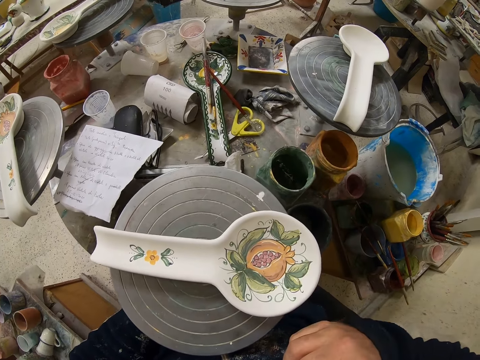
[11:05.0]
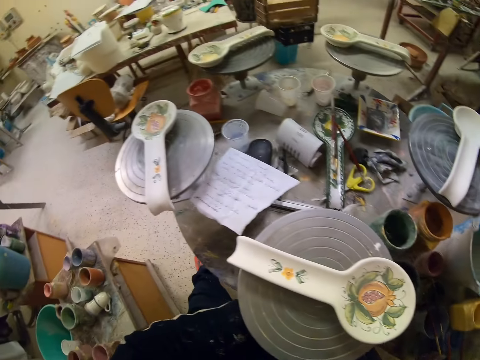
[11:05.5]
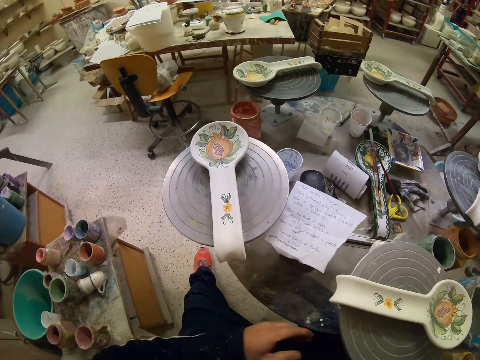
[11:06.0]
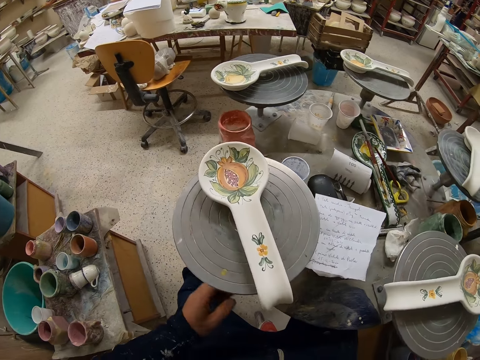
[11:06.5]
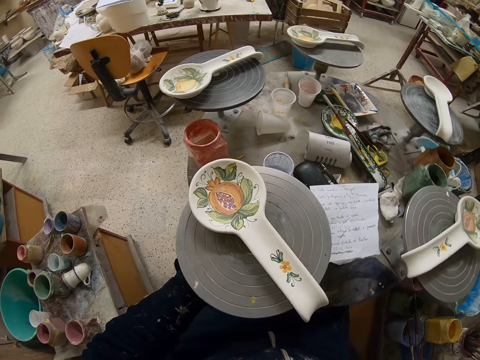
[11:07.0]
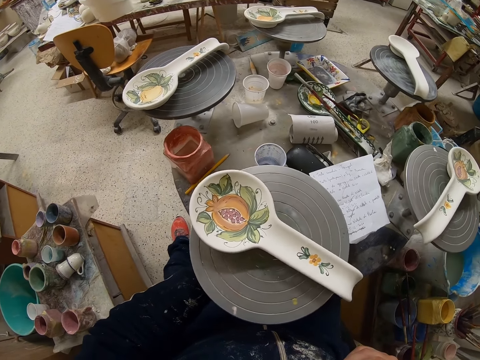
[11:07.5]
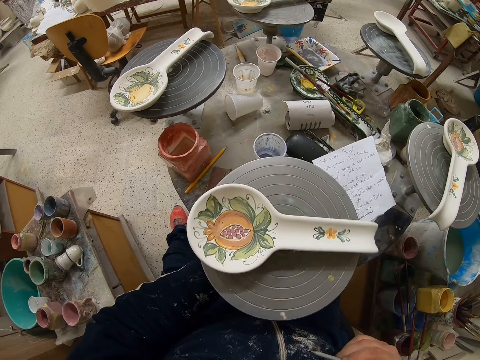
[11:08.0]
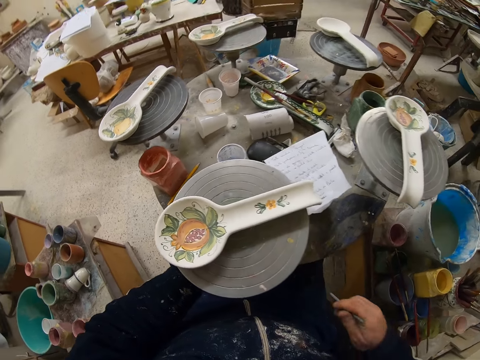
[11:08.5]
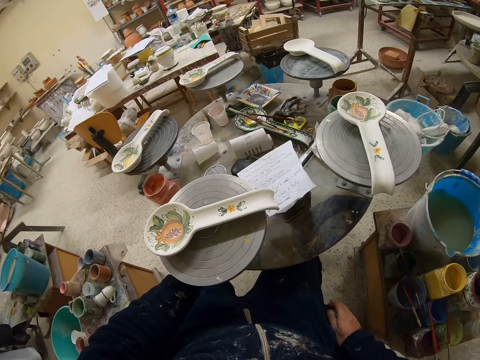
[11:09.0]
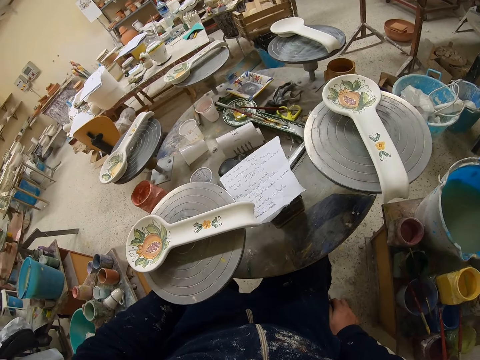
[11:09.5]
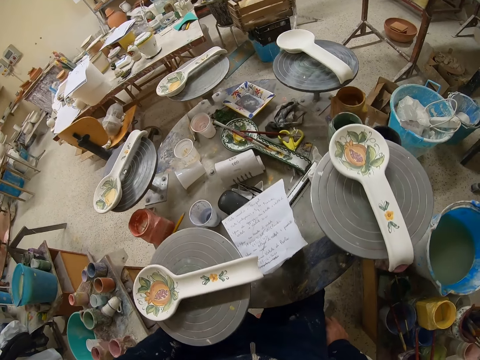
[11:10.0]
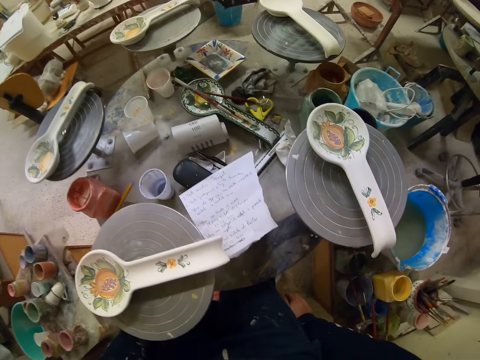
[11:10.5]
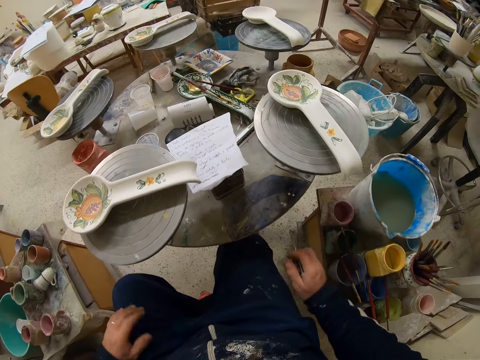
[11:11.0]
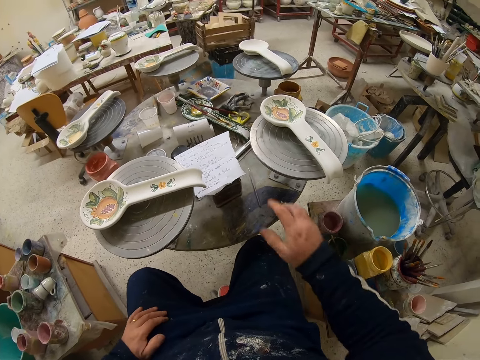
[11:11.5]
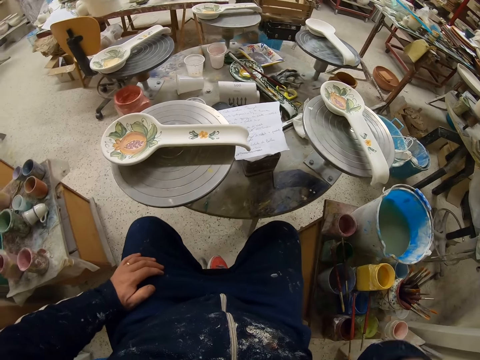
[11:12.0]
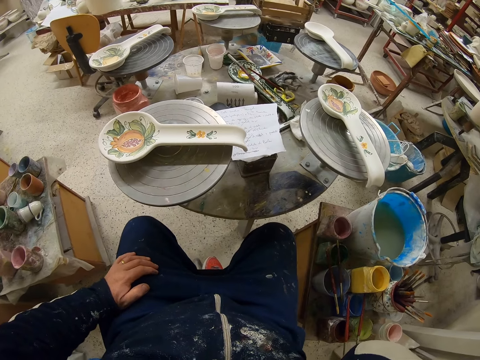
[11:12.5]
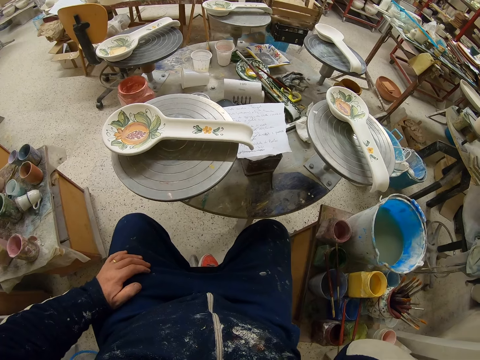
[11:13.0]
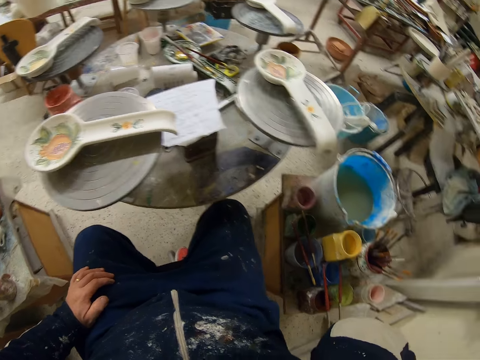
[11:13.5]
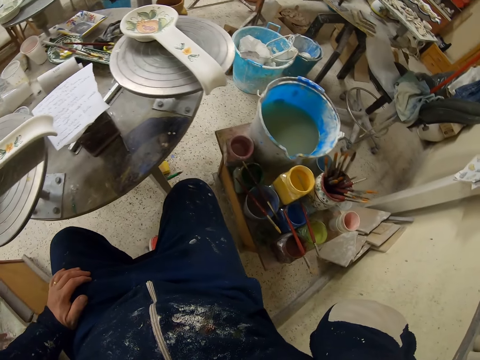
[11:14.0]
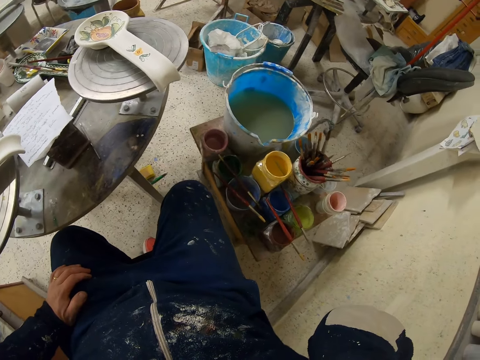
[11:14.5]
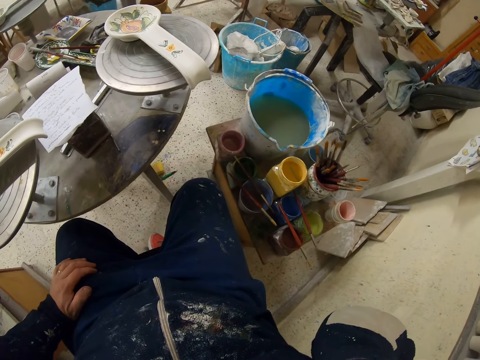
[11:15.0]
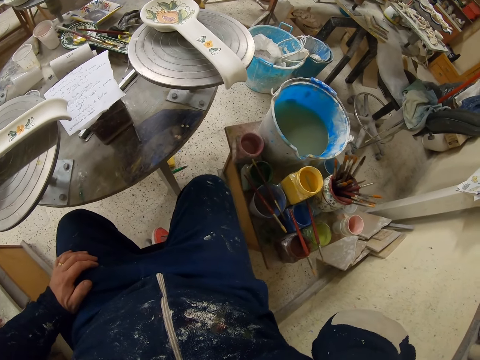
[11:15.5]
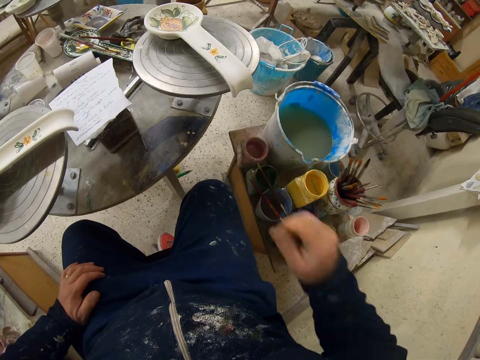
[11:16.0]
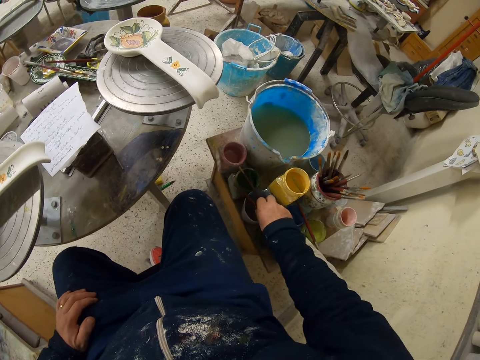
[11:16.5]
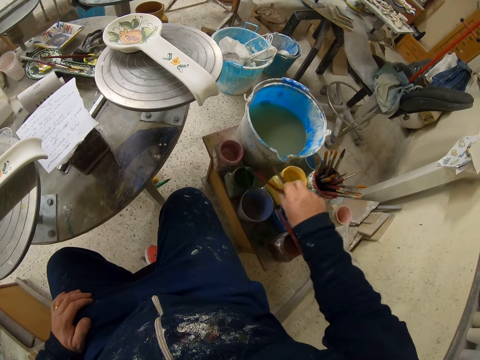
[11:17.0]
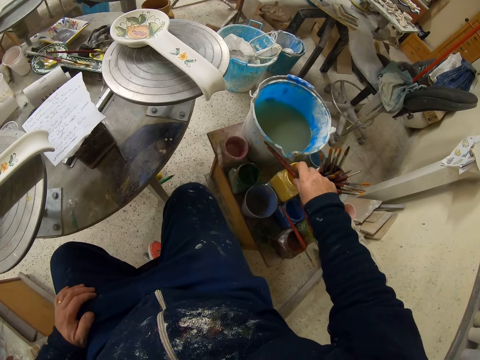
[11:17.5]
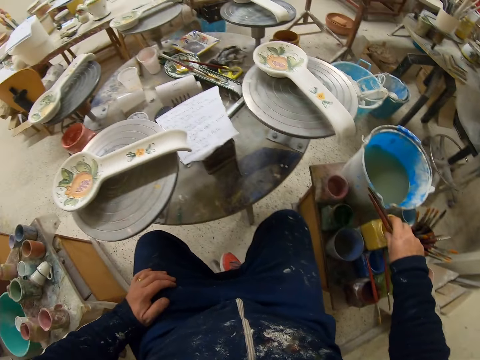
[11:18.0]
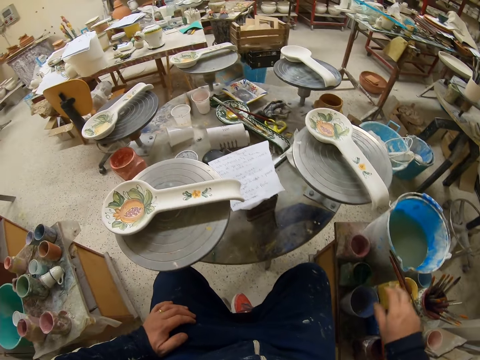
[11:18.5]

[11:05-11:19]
The camera wearer turns the table. He adjusts his sitting position. He drops the paint brush on the table. He touches his face and scratches part of his body. He puts the paint brush on the paint can.

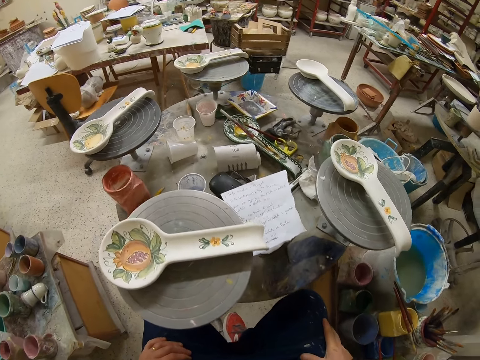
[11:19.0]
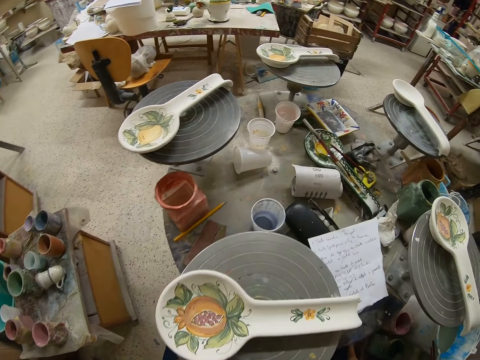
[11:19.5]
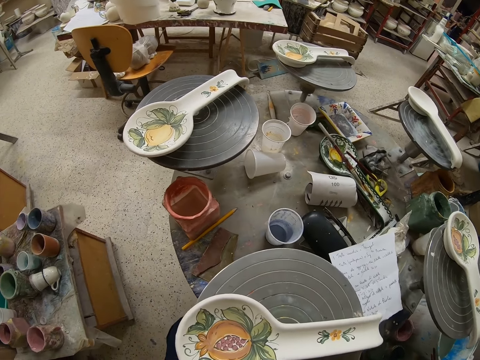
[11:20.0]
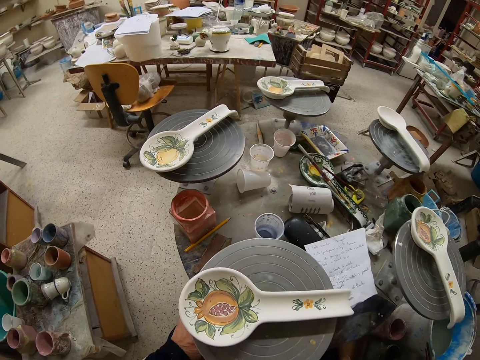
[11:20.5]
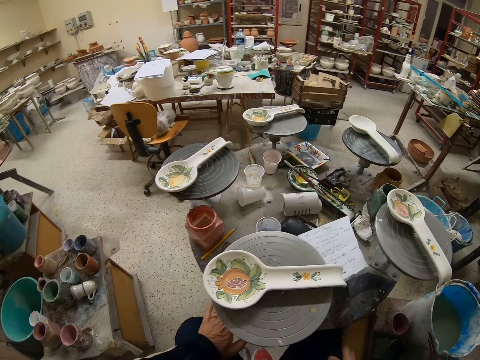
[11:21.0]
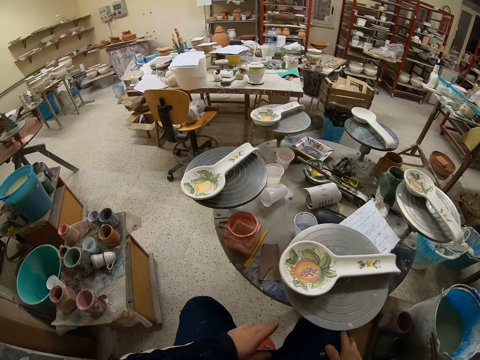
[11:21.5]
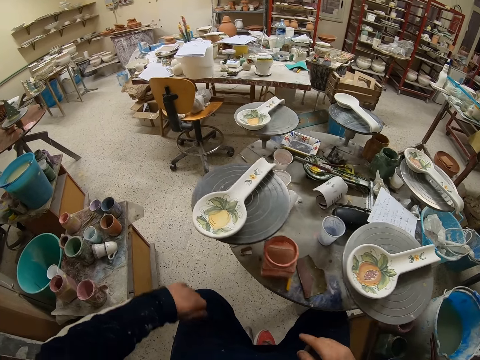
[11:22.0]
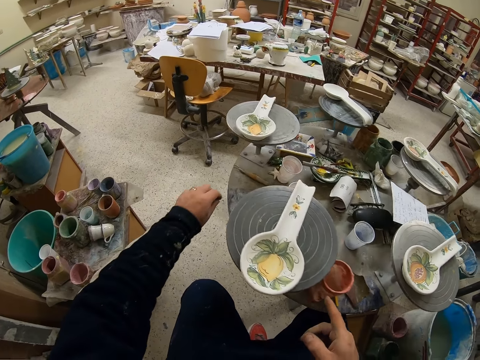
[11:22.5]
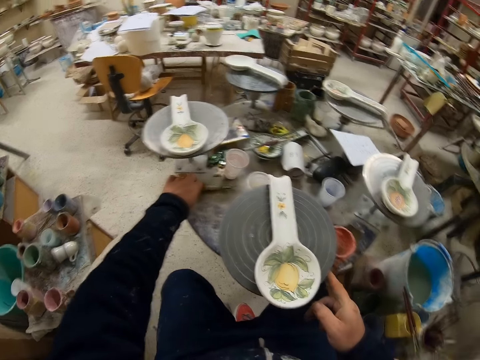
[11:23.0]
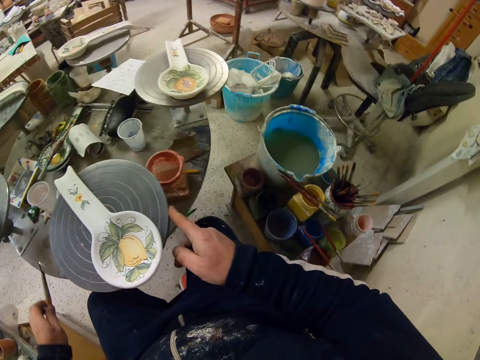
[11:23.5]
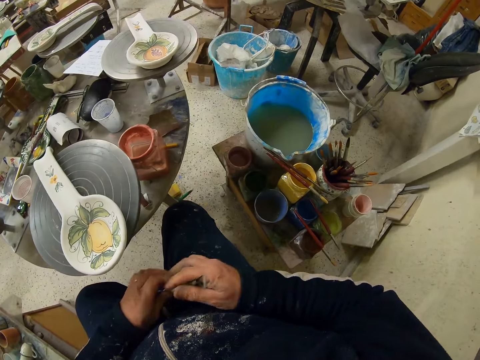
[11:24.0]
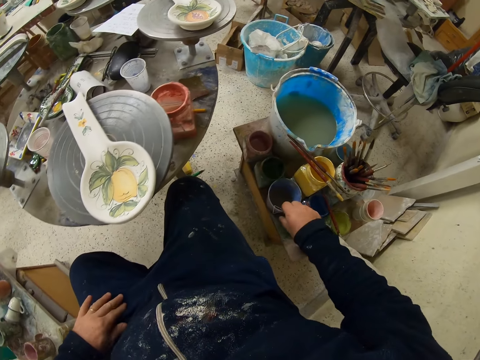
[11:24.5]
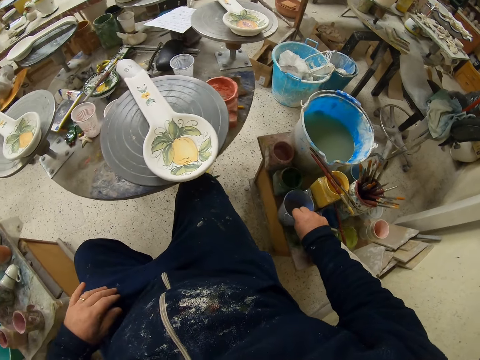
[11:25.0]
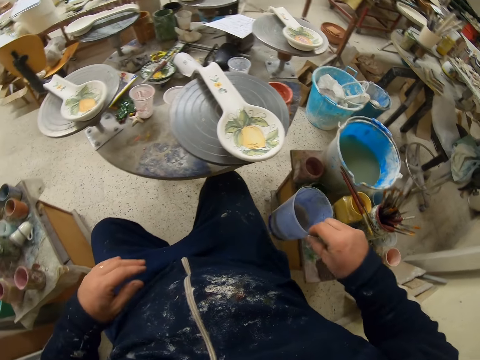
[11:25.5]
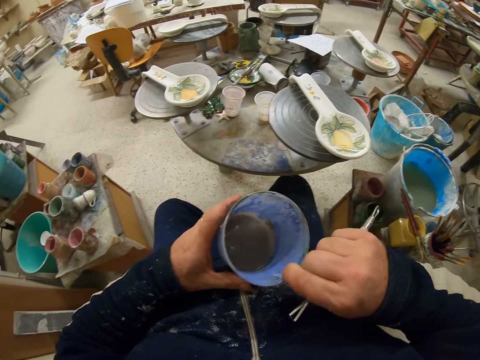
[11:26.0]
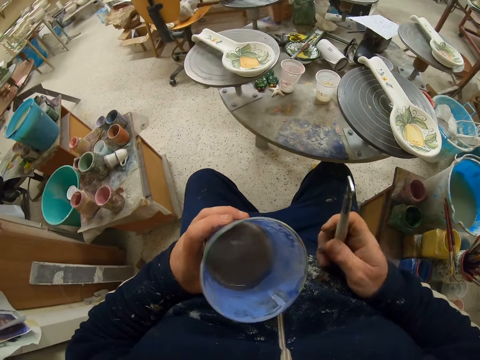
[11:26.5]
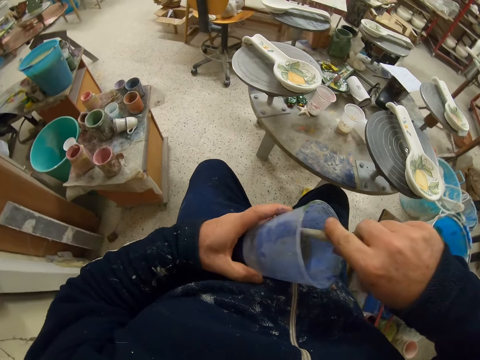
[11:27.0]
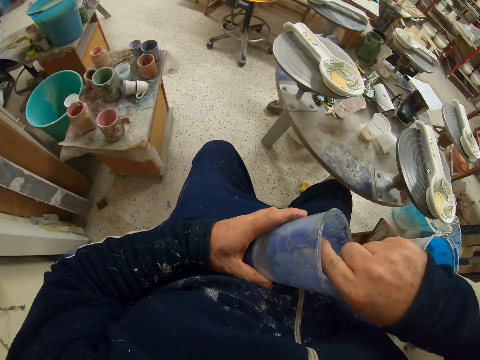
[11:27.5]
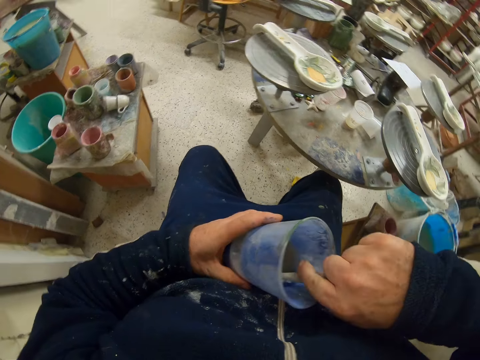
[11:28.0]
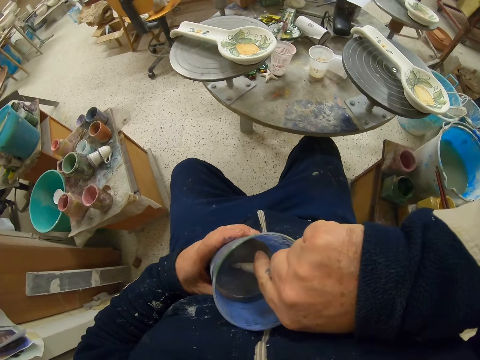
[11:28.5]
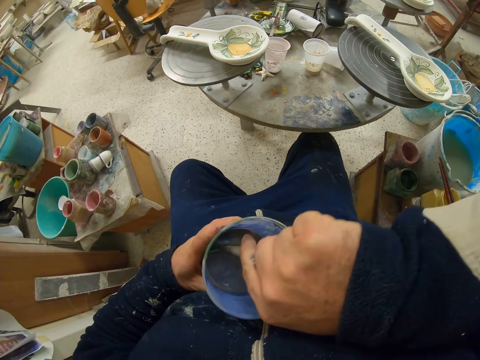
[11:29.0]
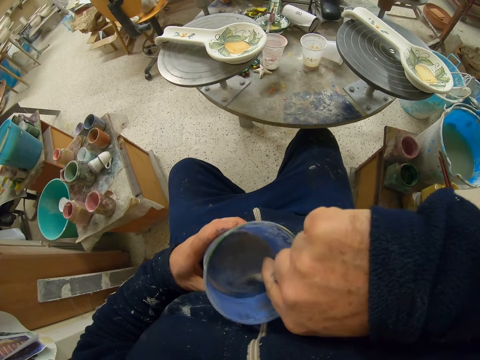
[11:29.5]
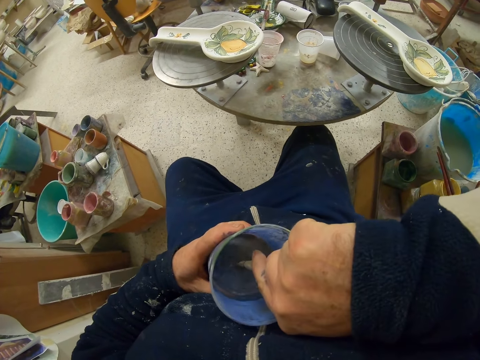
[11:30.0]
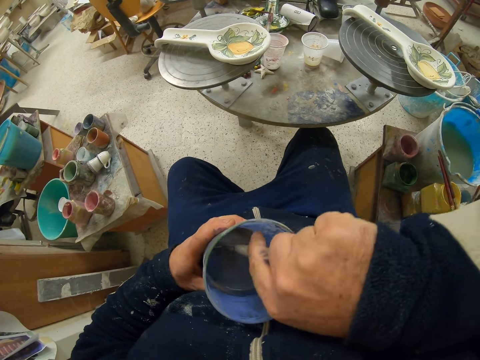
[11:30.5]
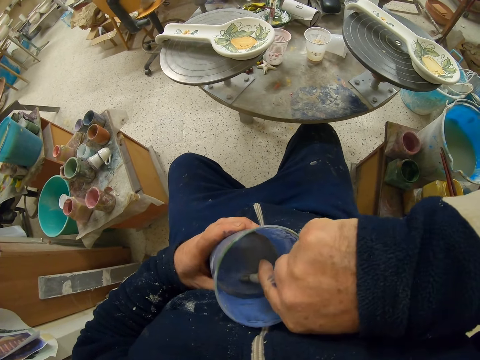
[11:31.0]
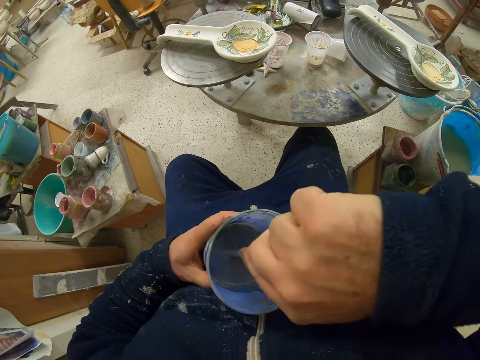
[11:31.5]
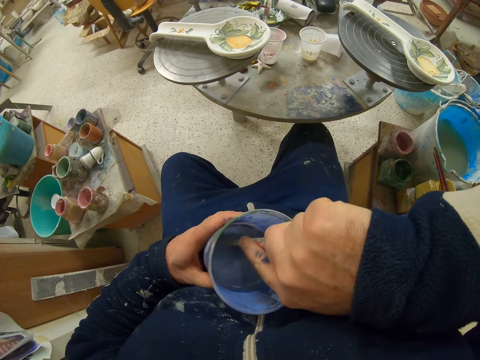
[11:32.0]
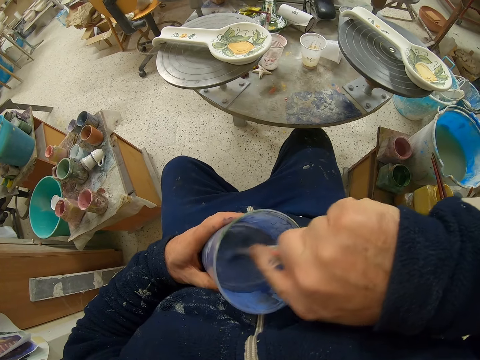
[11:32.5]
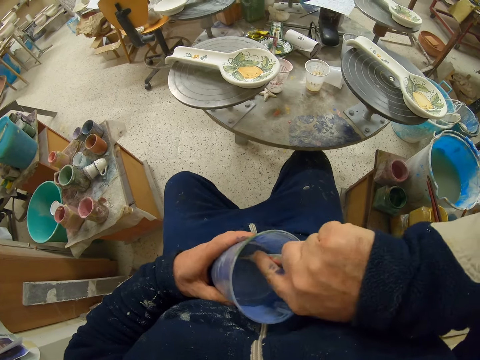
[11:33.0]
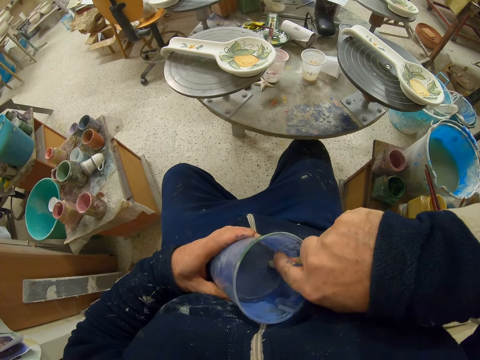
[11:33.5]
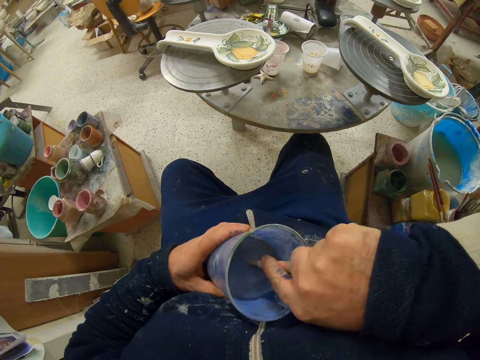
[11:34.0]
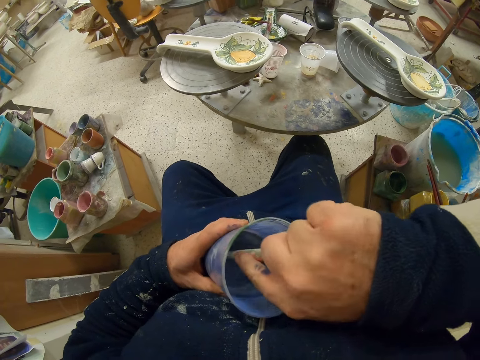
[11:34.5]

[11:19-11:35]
The camera wearer turns the table. They pick up the brush. They pick up the paint can or container from the stool. They dip the brush in water. They mix the paint. They scrub the container.
